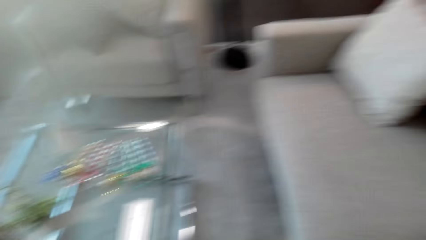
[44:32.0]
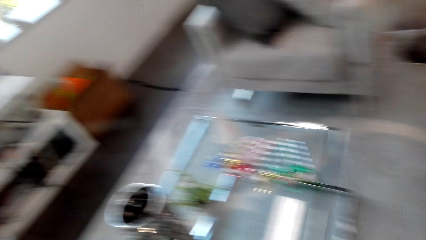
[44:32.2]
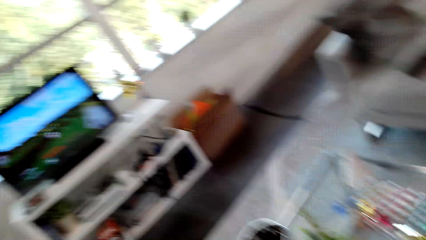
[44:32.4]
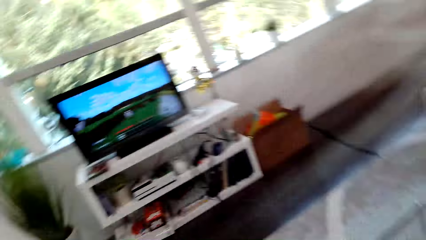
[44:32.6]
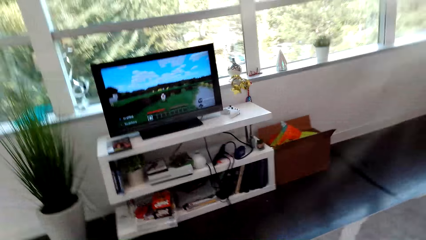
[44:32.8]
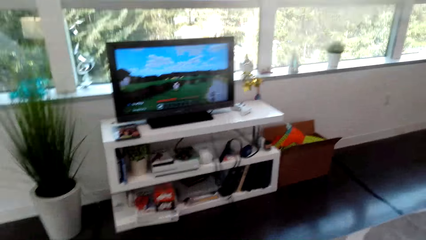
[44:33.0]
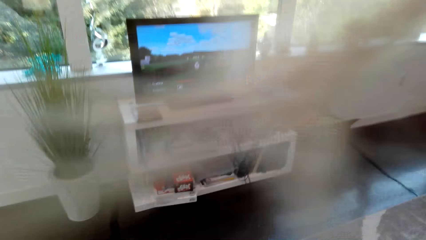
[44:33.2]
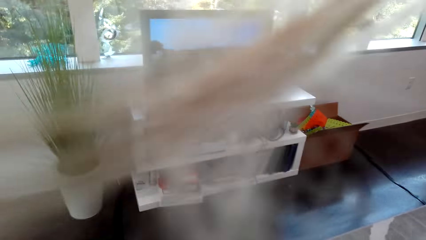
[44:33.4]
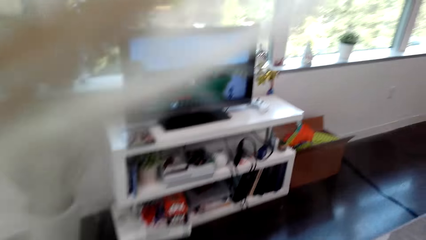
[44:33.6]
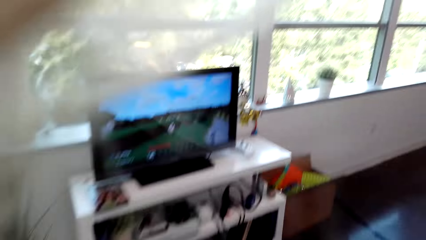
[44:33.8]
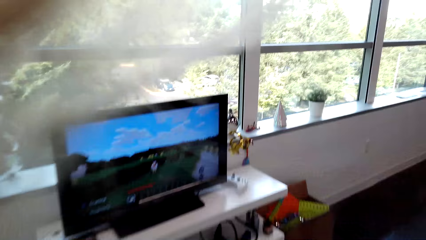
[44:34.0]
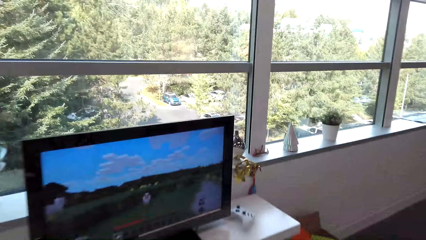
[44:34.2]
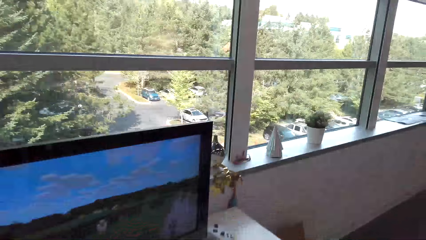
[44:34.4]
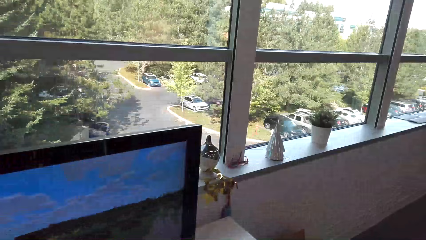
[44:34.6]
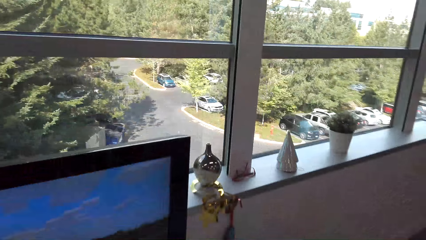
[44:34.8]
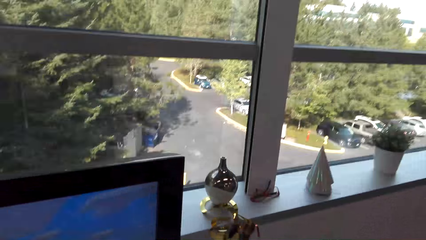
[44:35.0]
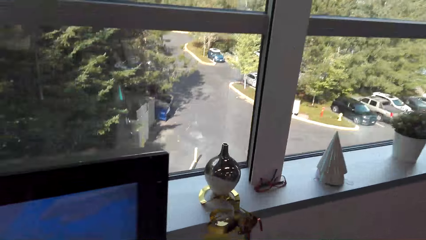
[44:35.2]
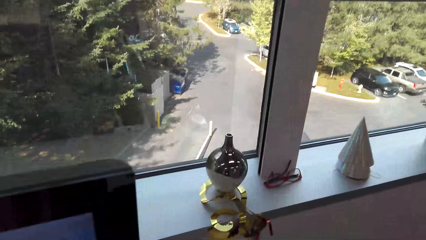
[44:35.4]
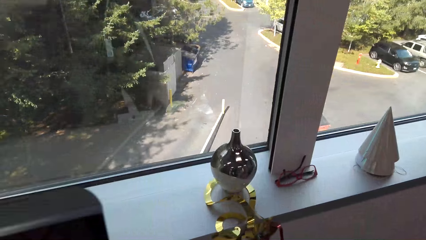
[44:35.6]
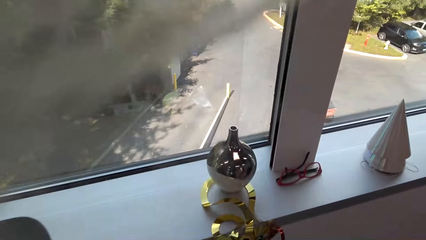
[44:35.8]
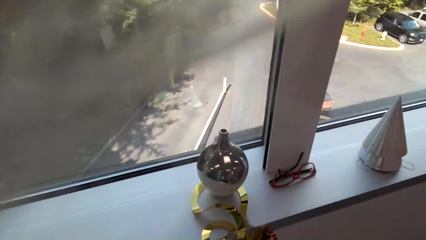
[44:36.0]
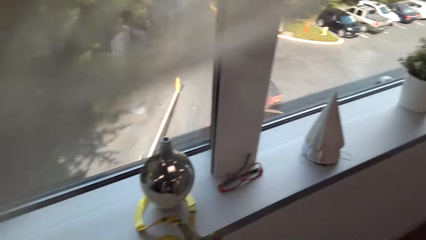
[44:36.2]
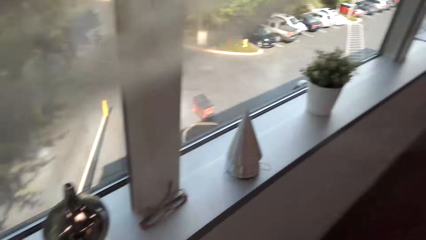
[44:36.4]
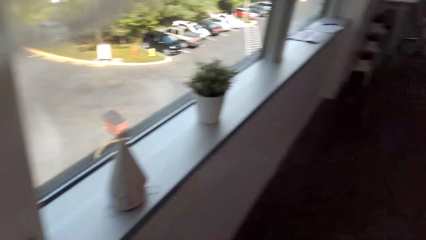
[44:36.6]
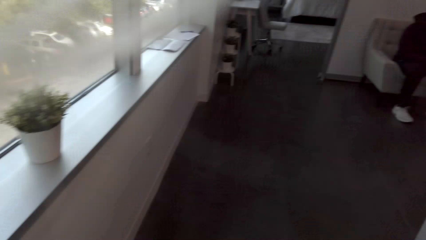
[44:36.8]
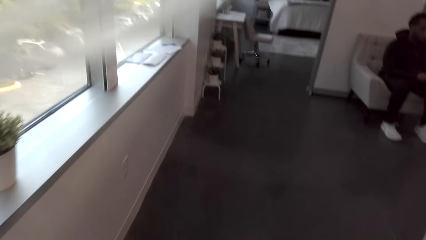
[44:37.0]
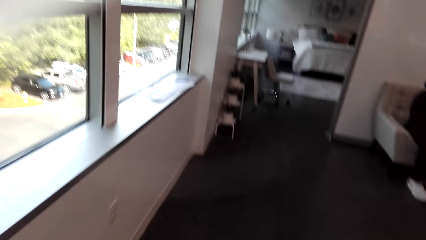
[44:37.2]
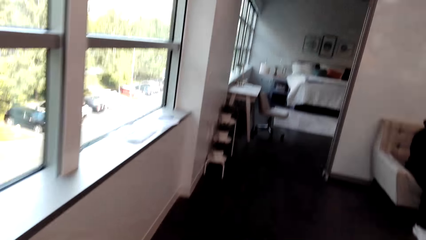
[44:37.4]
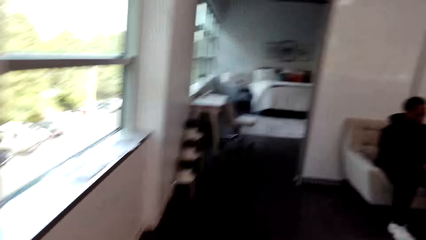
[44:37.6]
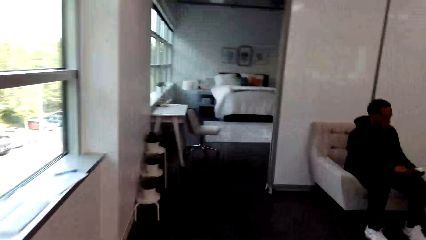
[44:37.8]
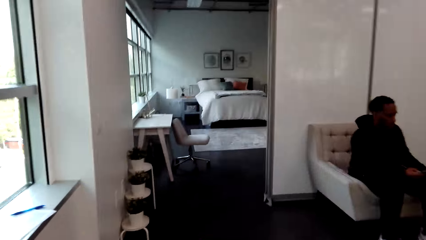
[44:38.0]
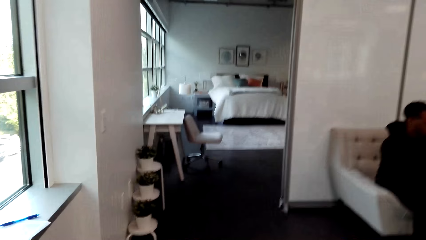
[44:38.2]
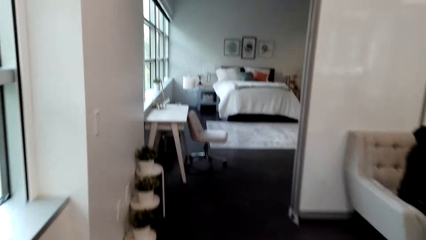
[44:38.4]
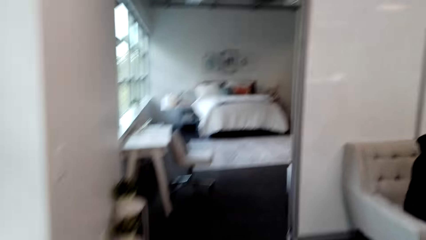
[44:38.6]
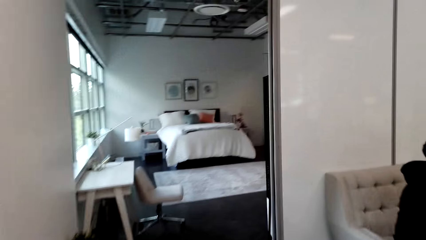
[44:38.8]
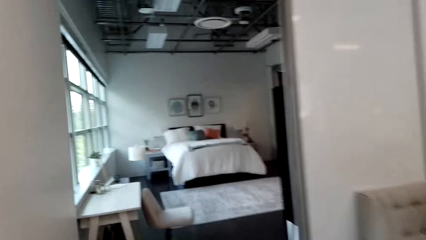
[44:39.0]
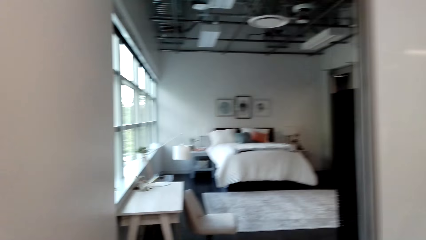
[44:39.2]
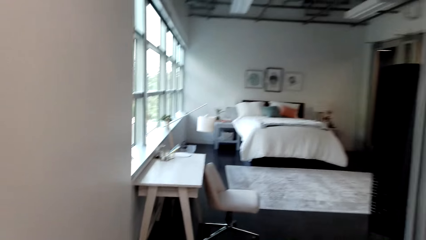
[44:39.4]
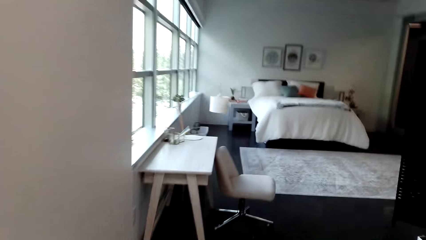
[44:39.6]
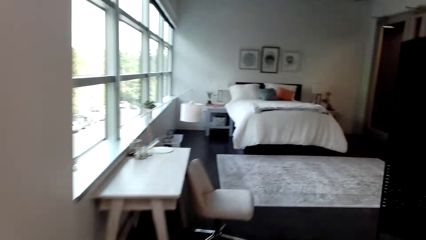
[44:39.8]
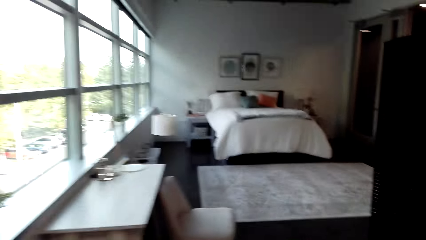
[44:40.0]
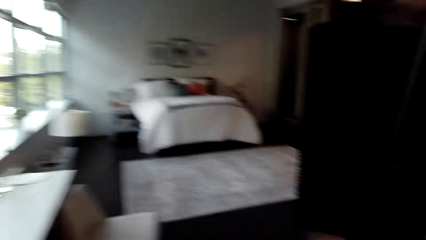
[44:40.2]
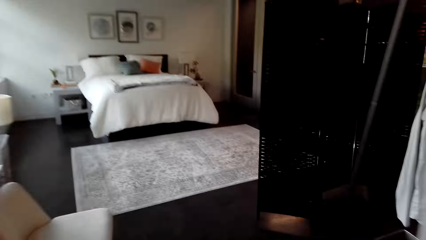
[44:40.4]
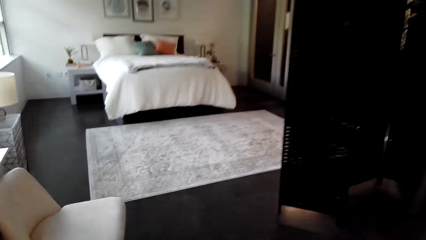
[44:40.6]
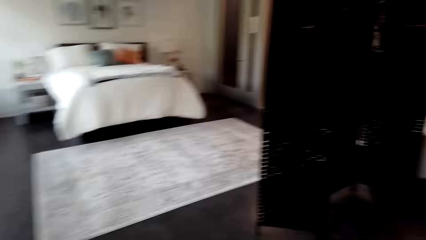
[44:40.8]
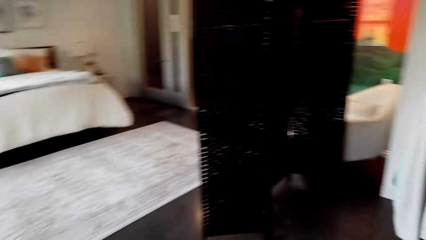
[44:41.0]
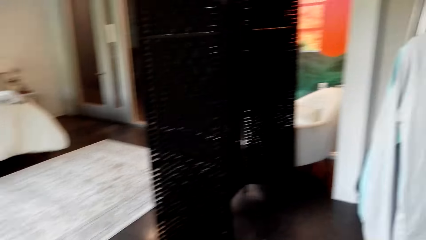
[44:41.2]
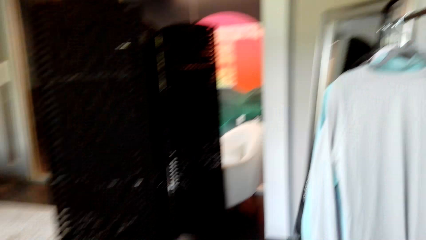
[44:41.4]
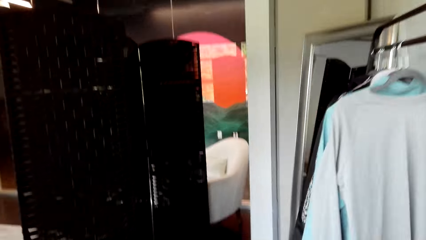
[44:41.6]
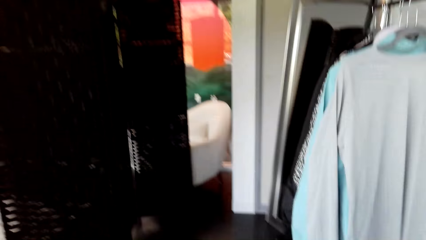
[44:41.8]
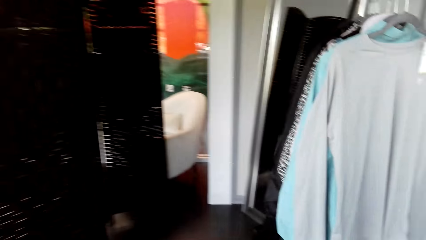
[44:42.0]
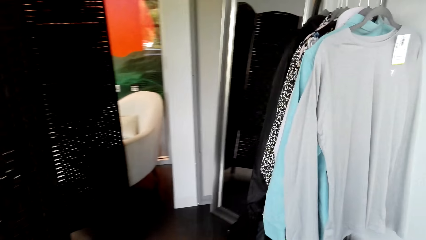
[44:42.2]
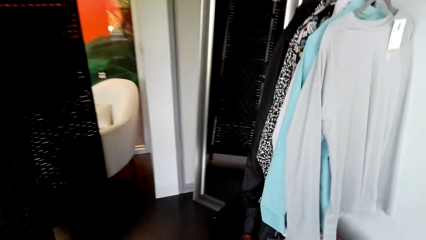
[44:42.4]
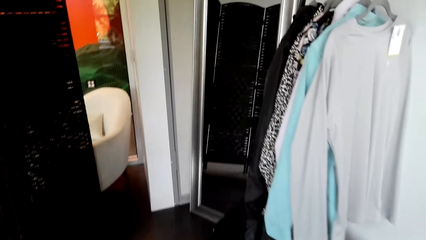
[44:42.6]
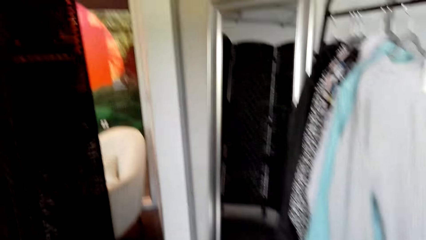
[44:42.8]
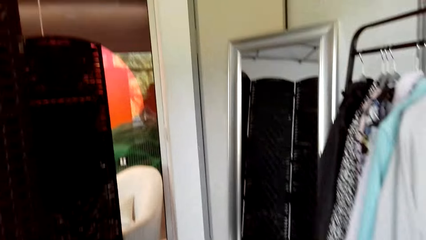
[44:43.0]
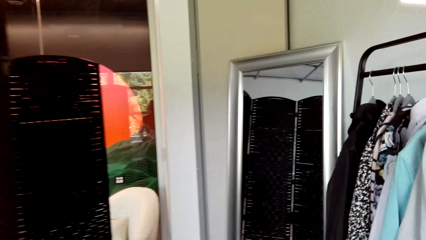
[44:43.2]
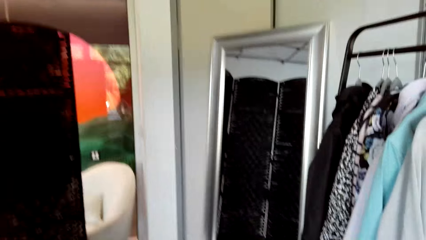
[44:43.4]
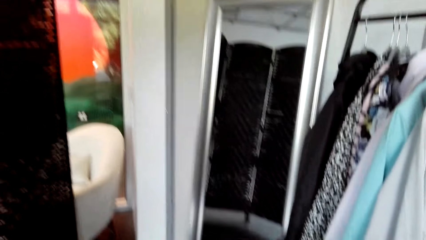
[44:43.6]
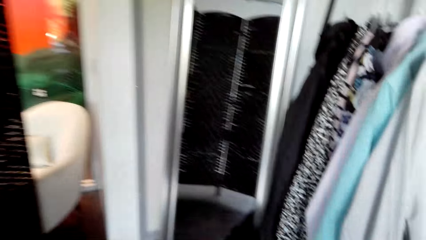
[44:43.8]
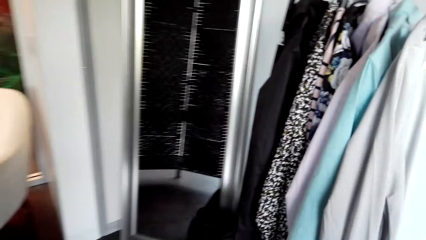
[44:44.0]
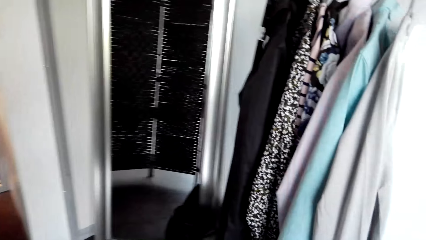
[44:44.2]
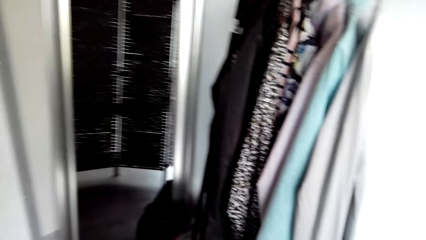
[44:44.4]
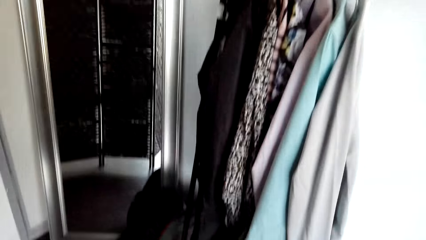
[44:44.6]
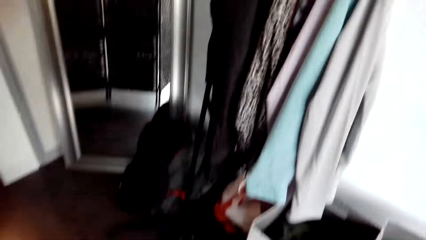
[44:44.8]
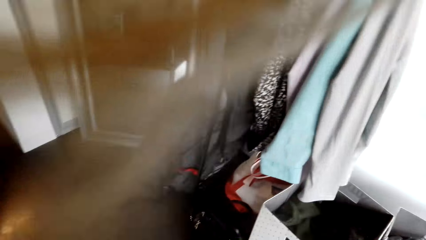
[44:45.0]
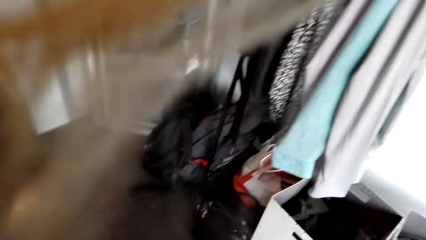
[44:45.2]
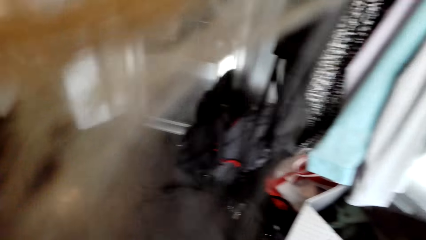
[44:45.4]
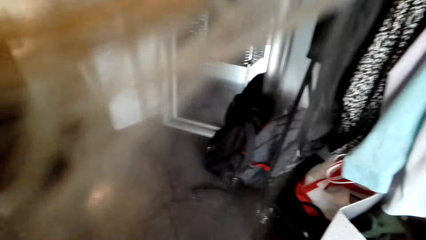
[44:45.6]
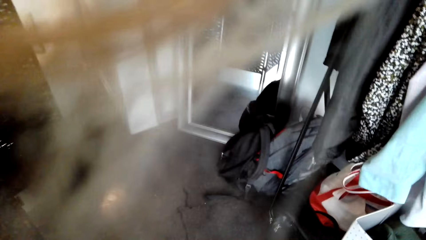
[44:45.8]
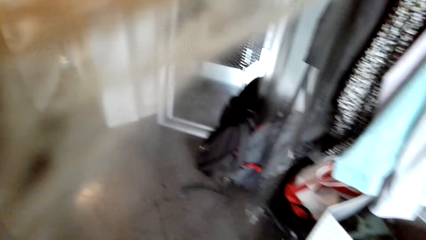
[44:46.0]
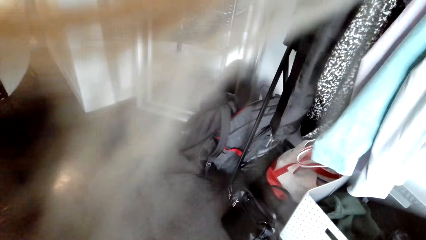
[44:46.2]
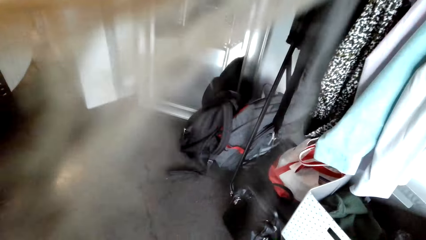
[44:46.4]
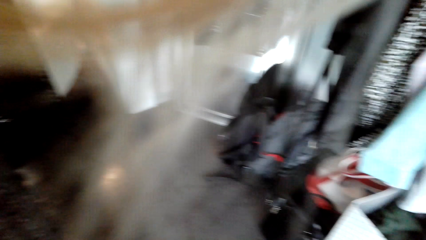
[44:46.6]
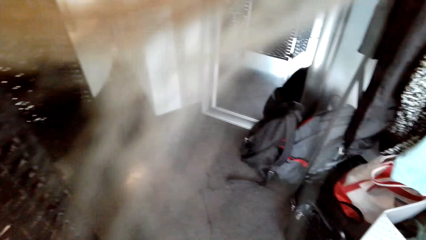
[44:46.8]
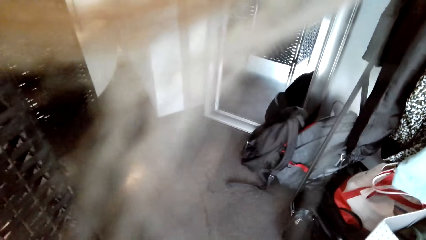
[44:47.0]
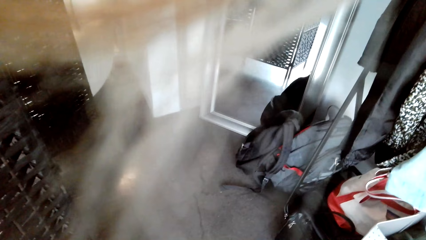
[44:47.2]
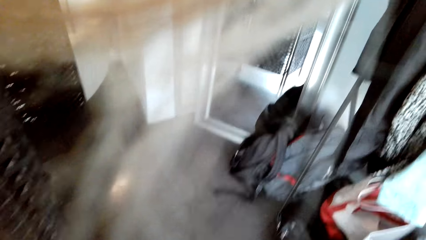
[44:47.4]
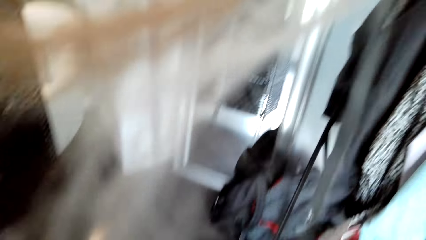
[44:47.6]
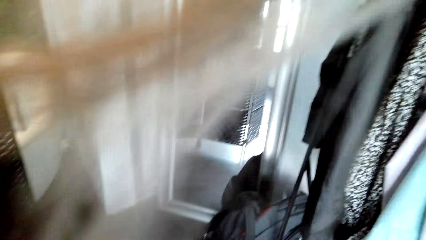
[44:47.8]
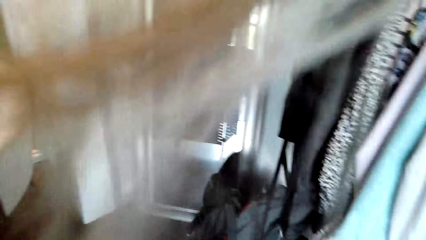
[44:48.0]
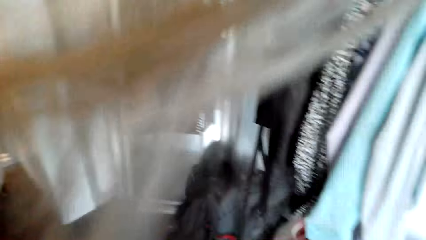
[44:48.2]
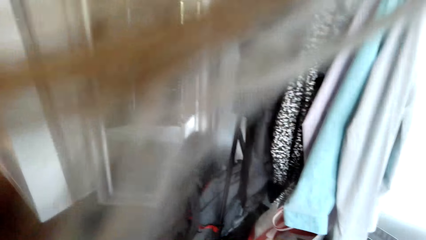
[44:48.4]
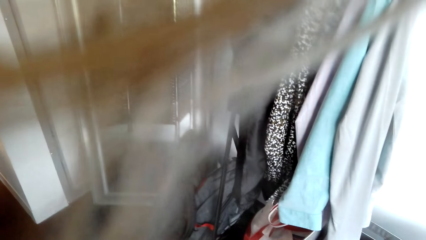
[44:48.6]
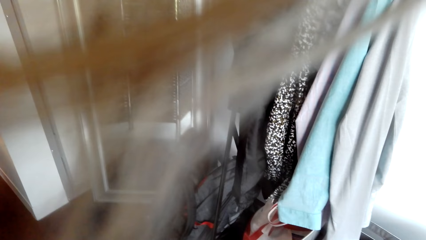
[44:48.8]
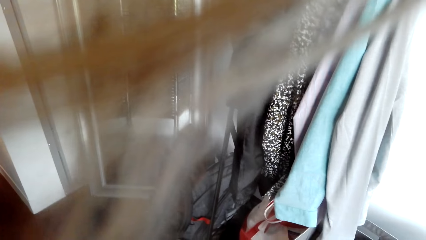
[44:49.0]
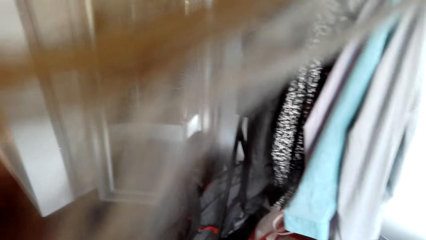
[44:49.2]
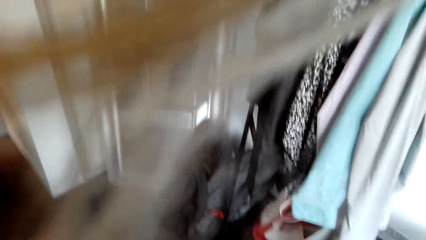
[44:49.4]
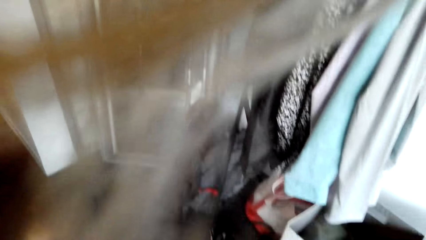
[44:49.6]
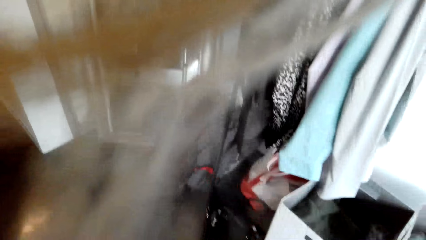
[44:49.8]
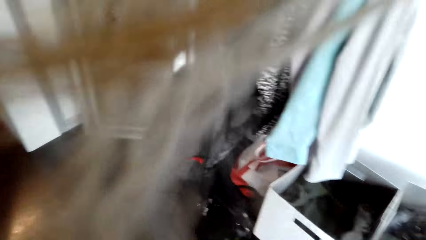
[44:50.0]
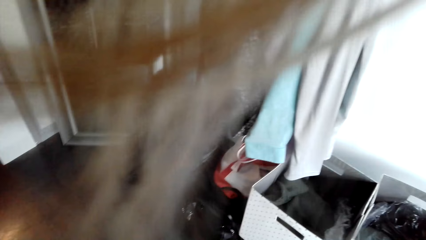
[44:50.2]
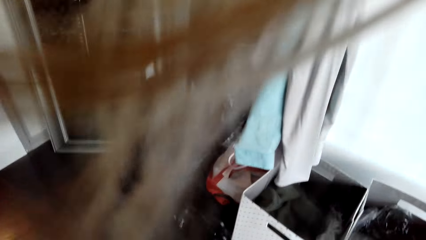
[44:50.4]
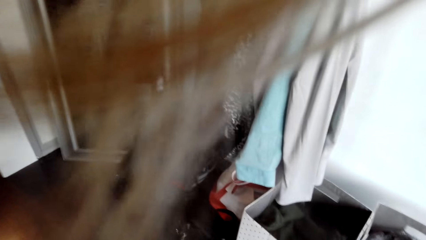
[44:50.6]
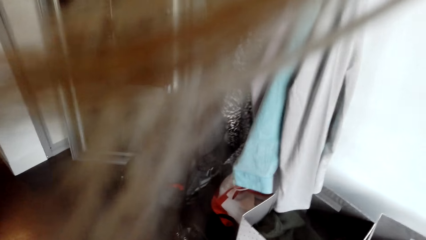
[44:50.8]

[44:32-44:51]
The camera wearer is walking around. They walk towards the television. They are looking at the television. They are looking at the window. A person sits on the chair. The camera wearer walks to the bedroom. They are entering a room. They are looking at the clothes on the shelves. They stand beside the stand. They are looking around.
